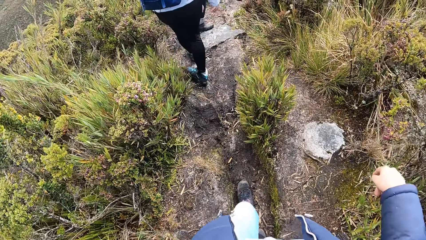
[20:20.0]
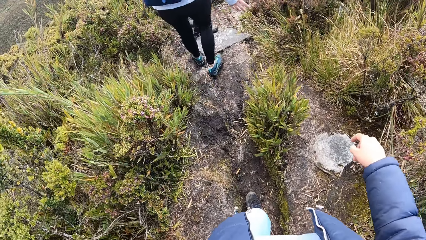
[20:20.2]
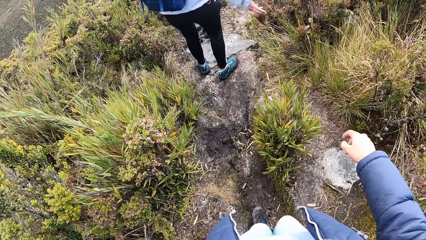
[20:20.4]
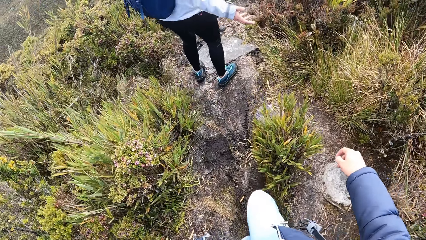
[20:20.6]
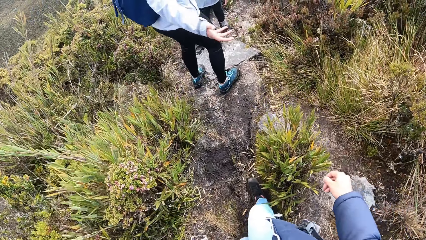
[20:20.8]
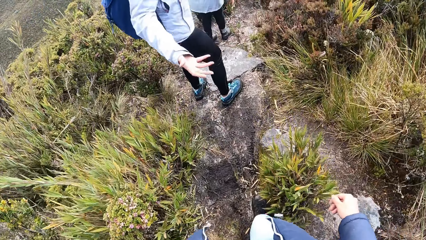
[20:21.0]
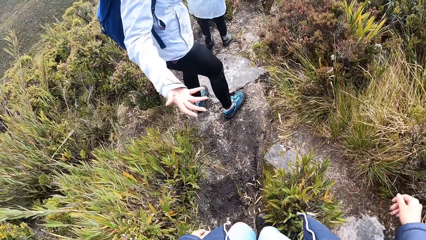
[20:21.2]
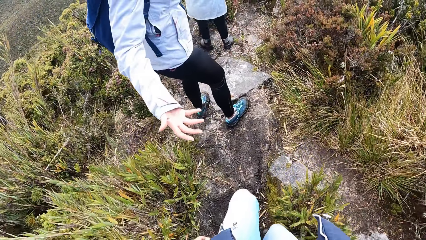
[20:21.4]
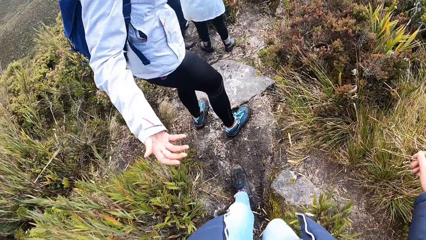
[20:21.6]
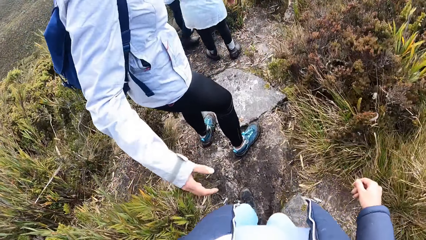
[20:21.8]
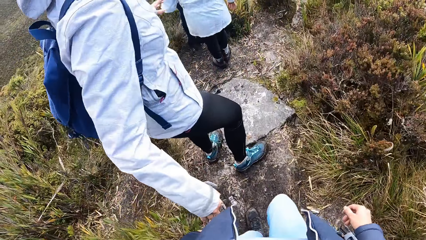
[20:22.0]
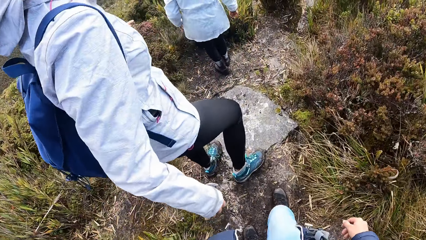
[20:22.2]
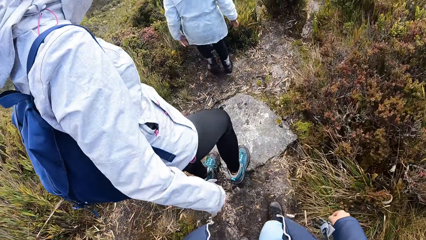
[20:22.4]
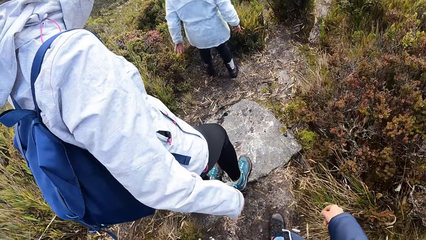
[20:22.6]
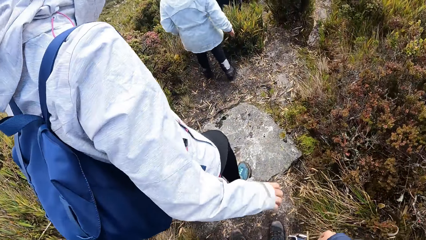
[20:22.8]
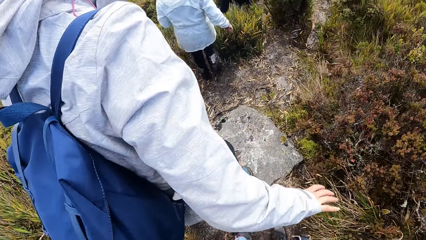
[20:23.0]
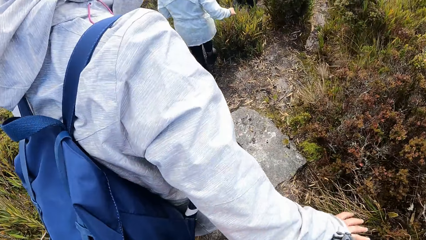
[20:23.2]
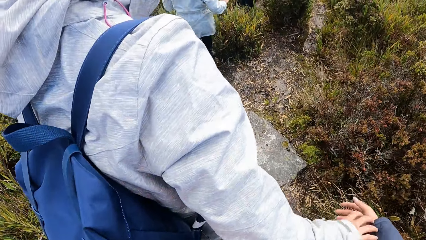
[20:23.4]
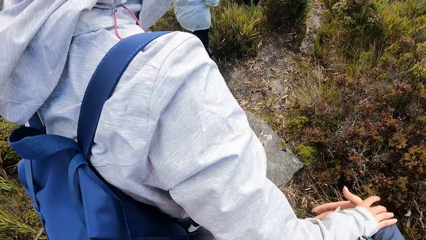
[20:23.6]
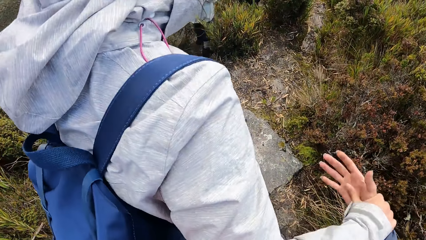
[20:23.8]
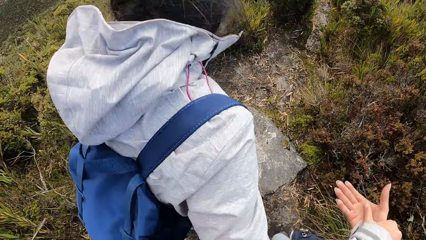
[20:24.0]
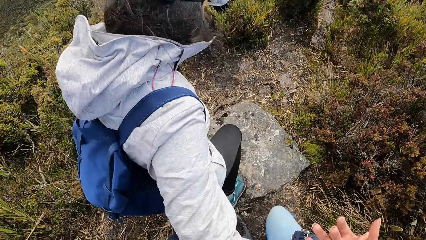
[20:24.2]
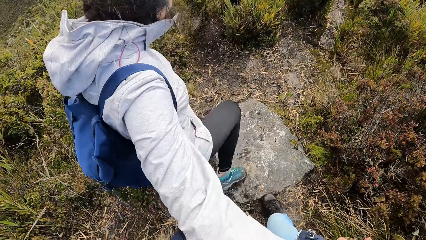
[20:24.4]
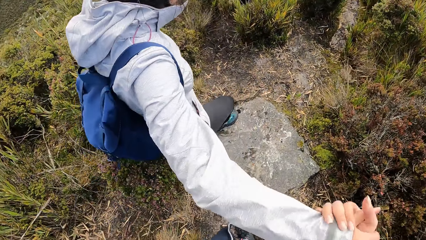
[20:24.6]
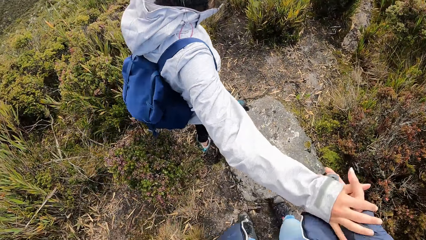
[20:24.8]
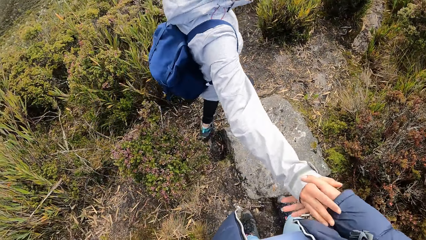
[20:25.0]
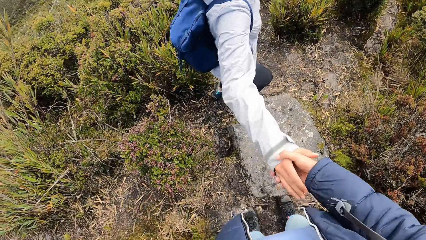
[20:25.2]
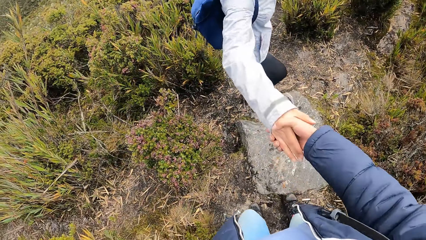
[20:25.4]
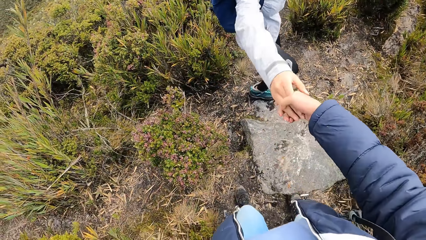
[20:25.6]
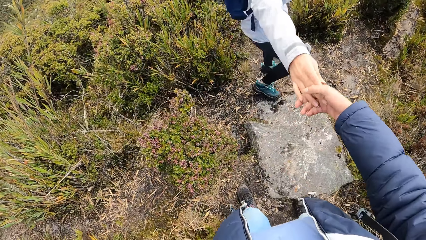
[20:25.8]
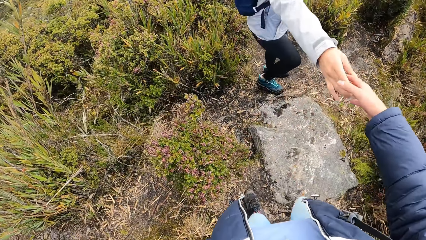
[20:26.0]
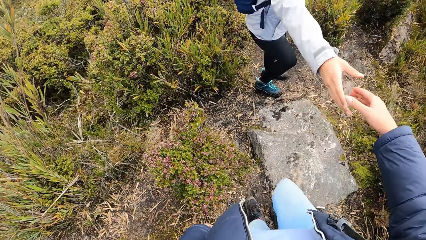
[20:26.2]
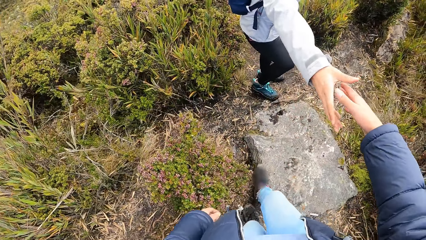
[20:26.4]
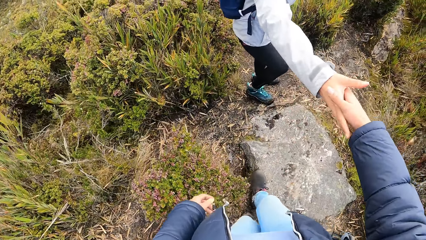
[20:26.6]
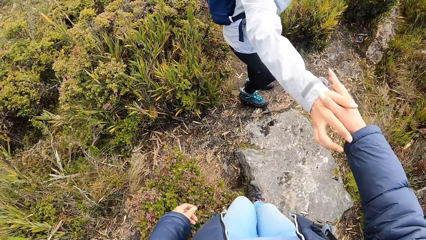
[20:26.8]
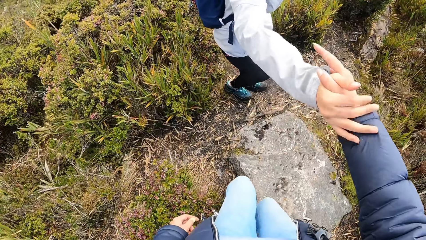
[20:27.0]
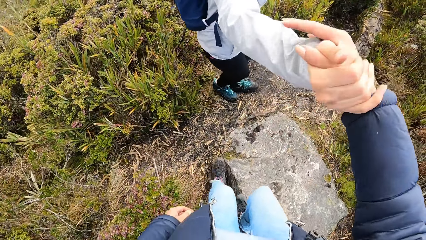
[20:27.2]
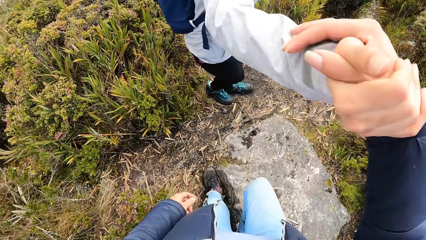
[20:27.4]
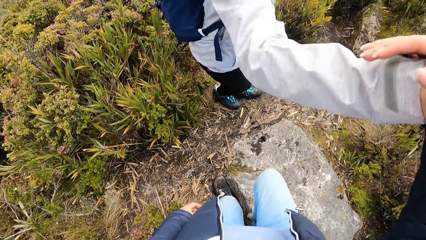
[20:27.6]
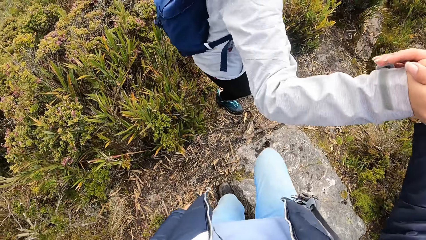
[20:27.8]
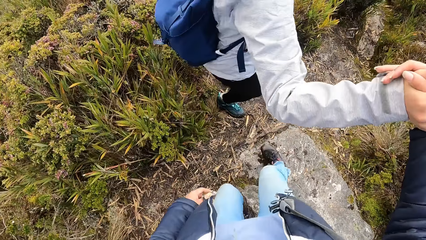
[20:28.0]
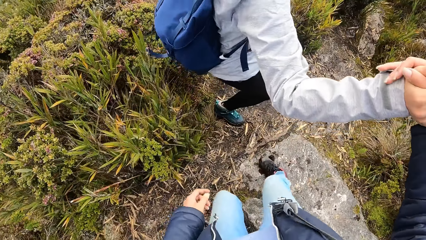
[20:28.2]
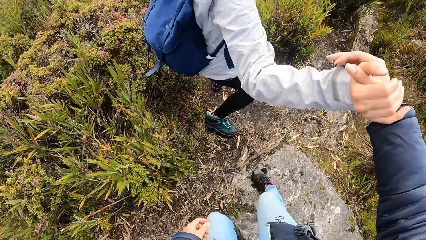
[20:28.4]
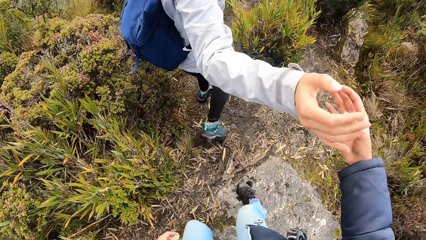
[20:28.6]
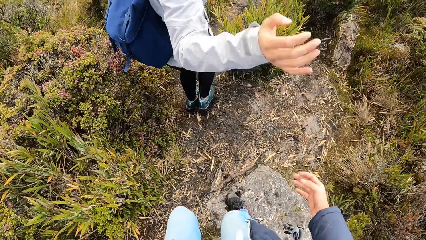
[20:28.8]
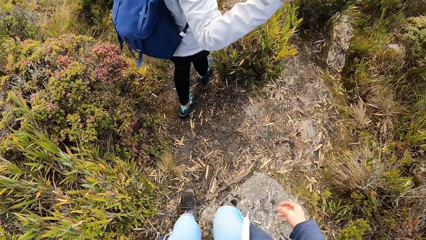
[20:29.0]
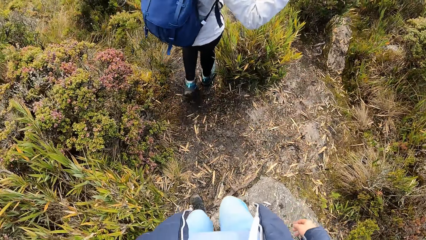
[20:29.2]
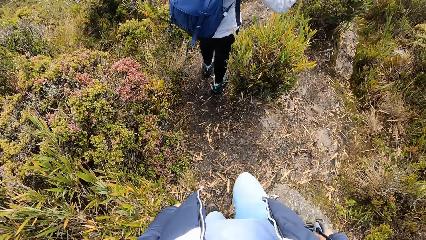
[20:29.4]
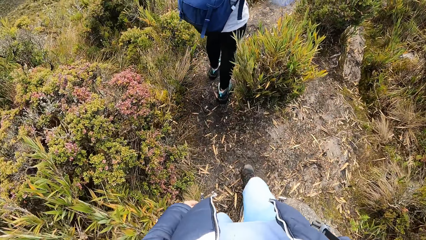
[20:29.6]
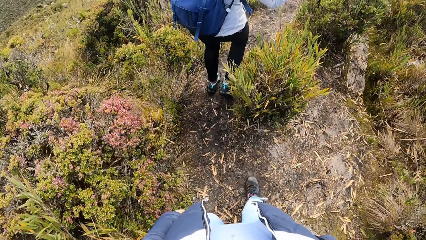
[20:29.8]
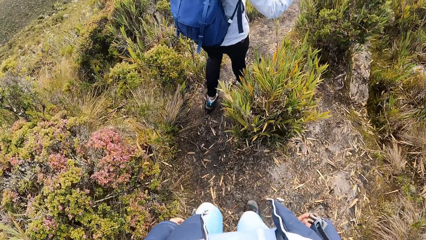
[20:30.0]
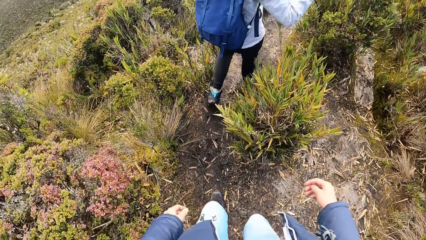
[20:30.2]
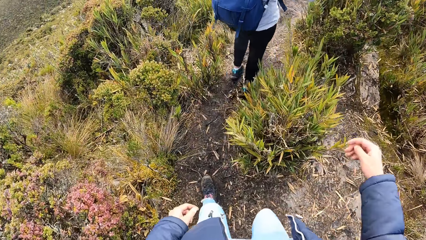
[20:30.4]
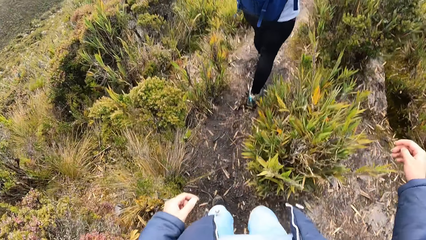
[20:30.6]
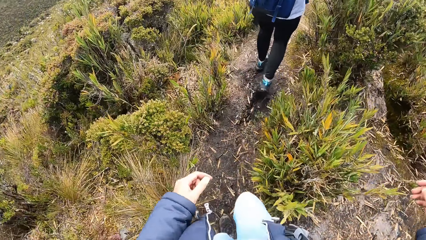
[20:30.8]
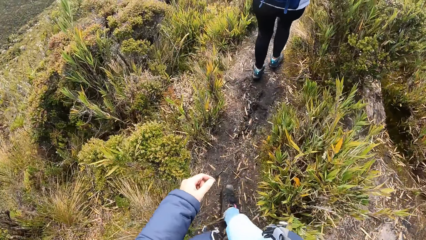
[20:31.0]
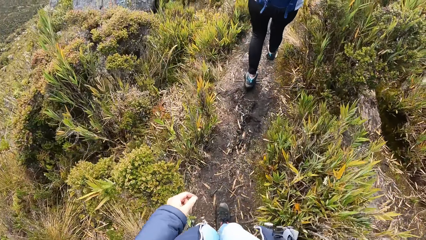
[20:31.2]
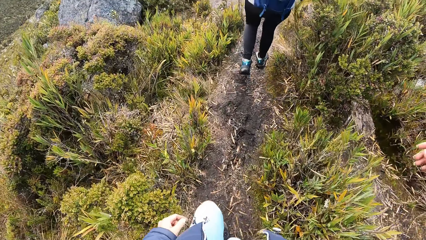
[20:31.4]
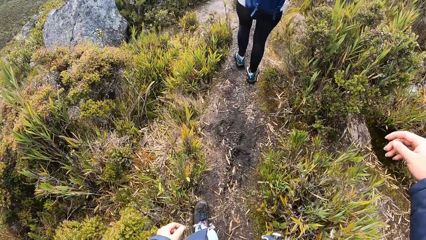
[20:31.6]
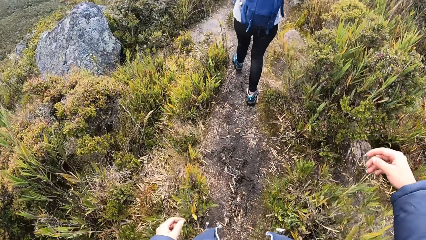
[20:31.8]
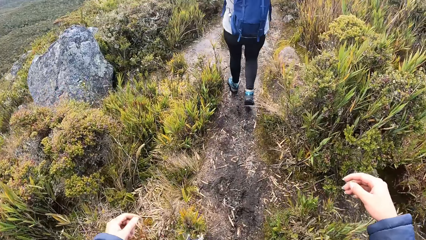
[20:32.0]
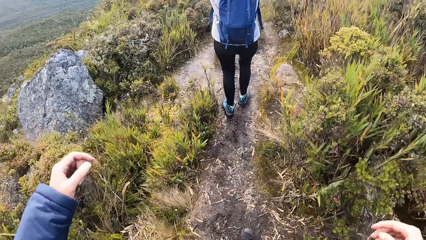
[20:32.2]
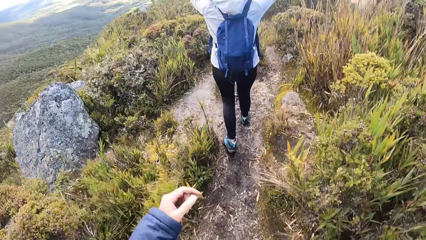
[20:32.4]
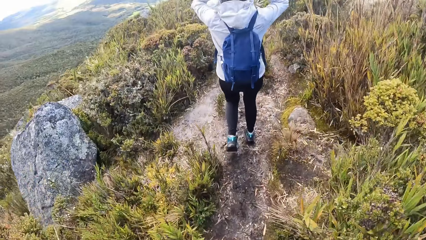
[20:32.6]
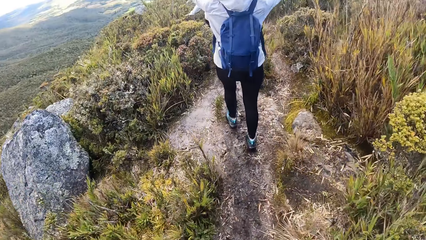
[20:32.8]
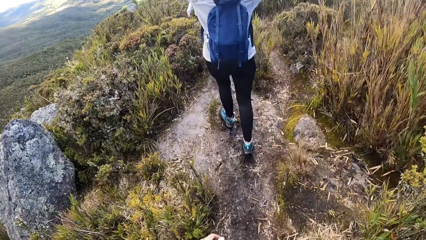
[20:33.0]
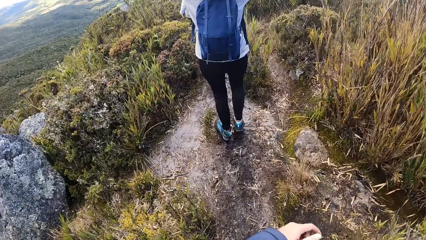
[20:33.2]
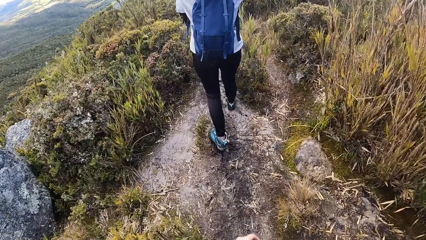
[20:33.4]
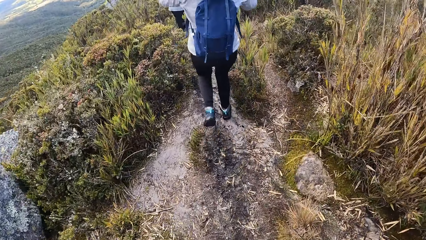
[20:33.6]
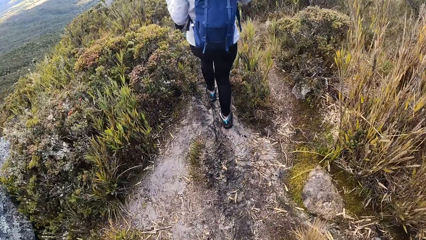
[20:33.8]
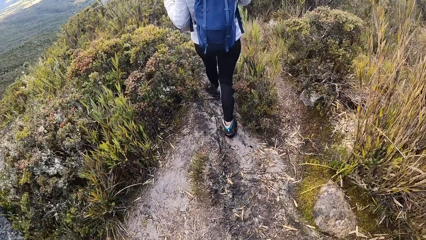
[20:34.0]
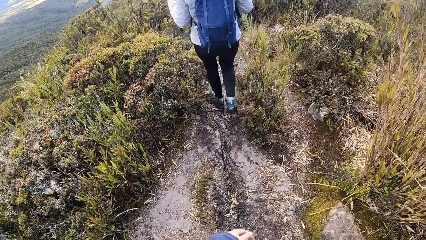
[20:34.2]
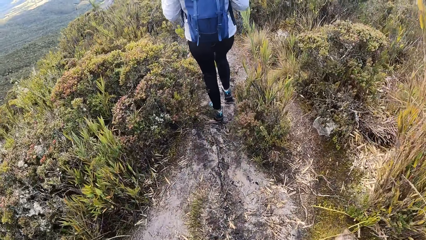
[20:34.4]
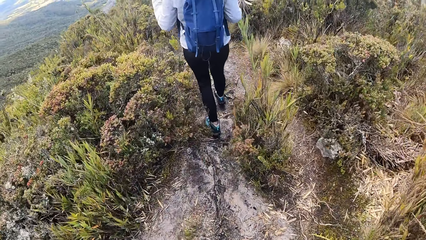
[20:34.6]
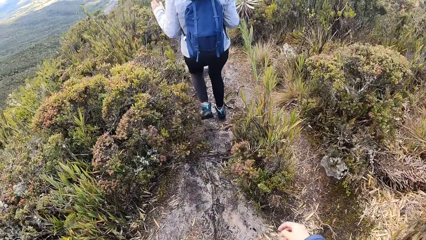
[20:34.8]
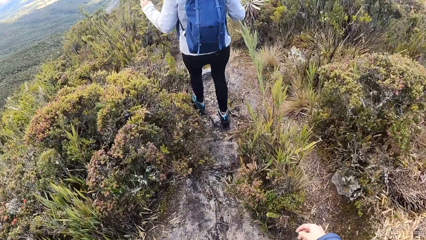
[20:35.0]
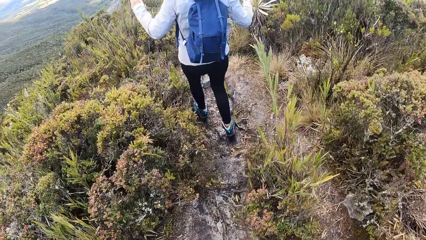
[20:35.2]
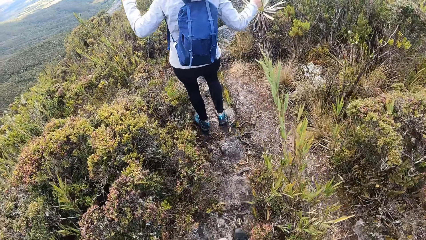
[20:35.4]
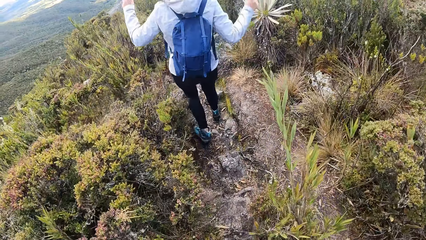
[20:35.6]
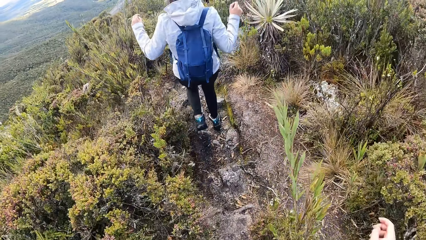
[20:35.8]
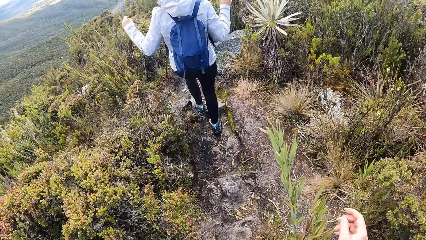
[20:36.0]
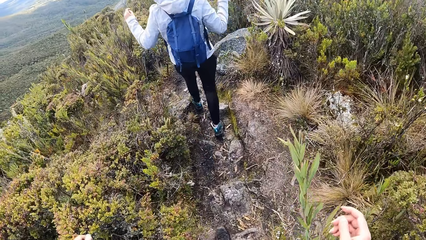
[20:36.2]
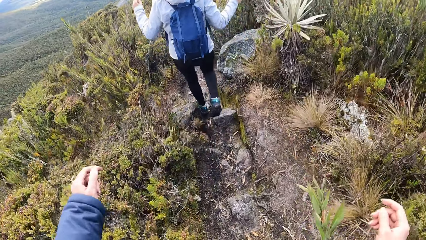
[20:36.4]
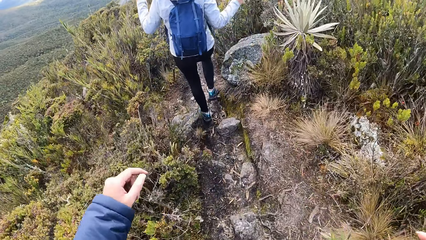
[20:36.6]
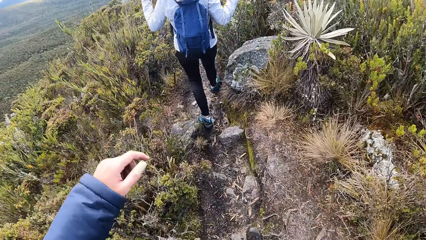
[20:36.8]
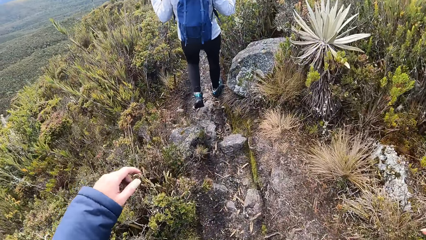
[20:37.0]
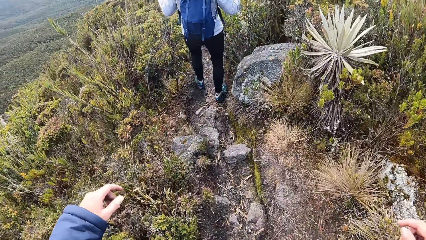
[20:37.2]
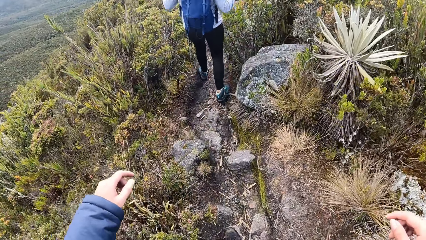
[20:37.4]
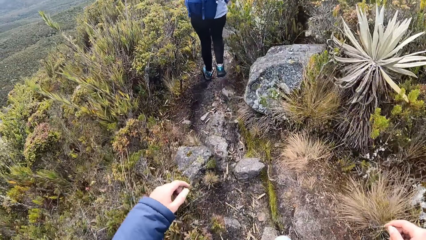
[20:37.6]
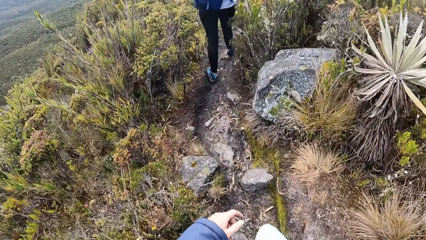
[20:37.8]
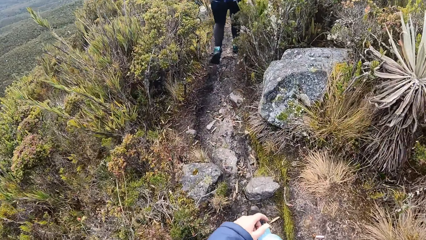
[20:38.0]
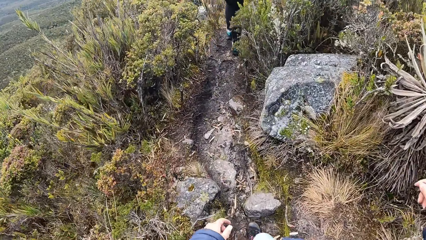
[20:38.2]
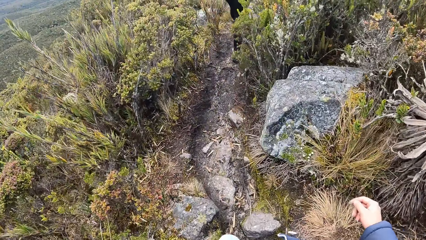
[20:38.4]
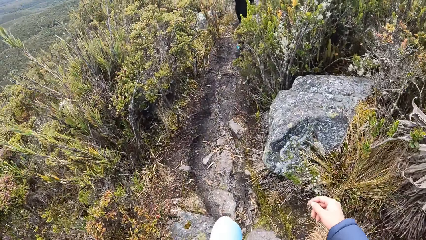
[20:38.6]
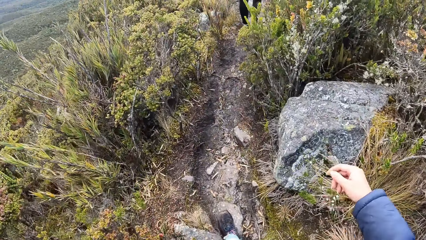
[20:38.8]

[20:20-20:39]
A man stretches his hand. The man holds the camera wearer's hand. The camera wearer holds the man's hand. The man steps off the rock. The camera wearer walks down the rocks. The man pulls his hand off the camera wearer. The camera wearer walks around the field. The man walks around the field. The camera wearer walks down the hill.
